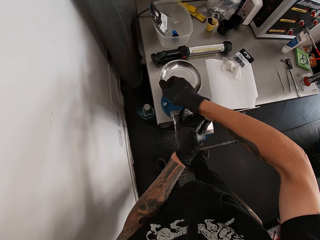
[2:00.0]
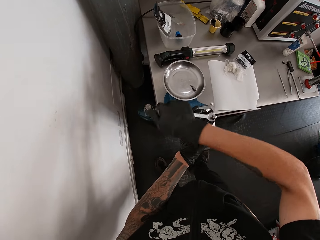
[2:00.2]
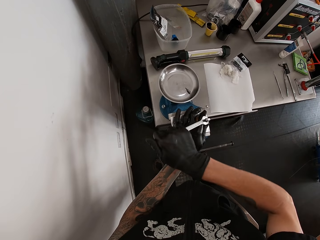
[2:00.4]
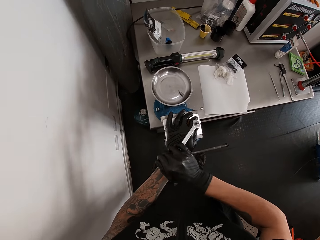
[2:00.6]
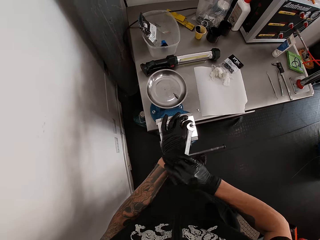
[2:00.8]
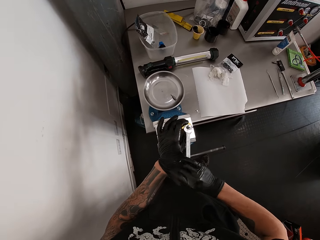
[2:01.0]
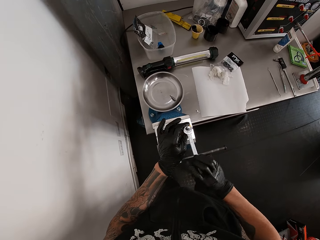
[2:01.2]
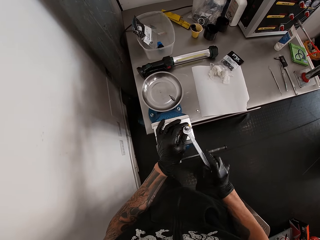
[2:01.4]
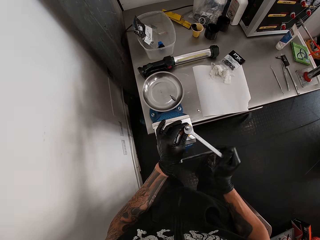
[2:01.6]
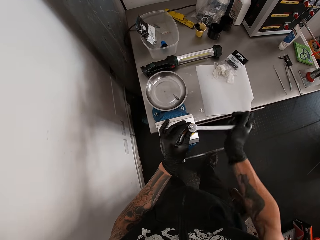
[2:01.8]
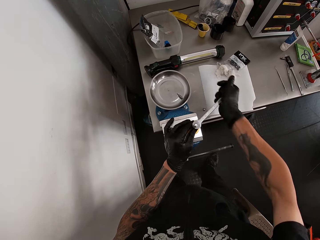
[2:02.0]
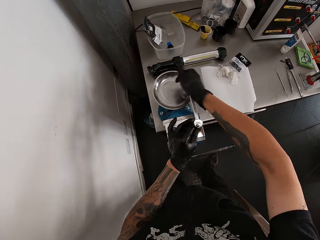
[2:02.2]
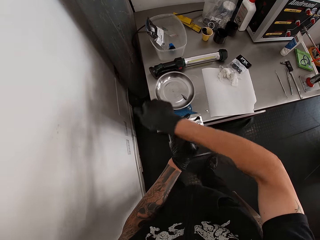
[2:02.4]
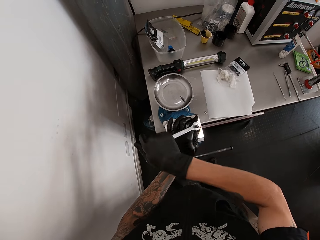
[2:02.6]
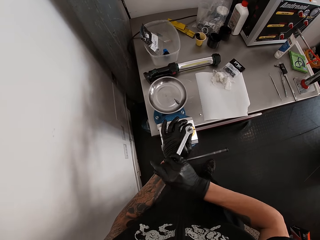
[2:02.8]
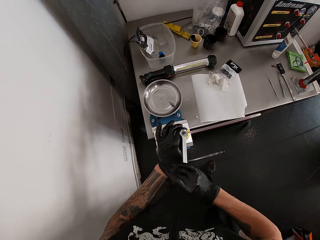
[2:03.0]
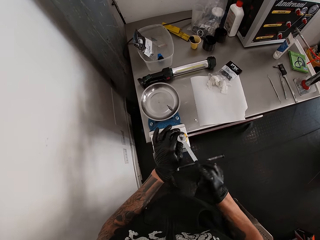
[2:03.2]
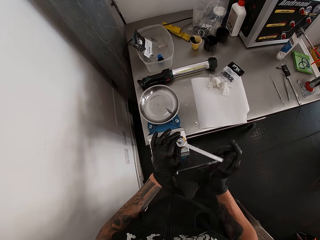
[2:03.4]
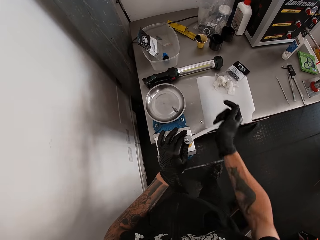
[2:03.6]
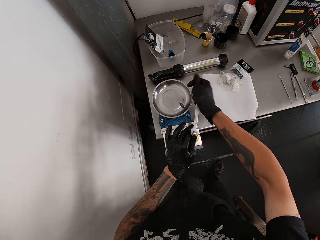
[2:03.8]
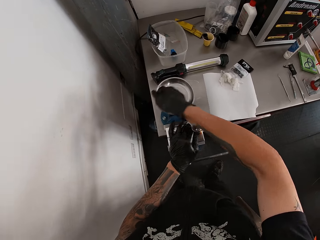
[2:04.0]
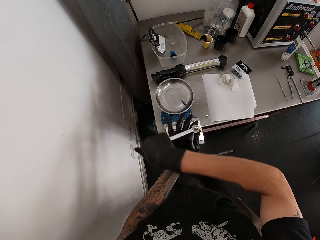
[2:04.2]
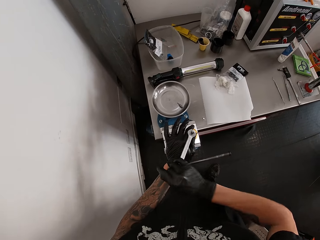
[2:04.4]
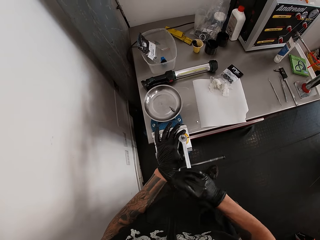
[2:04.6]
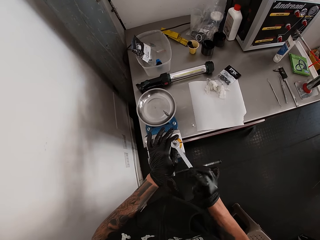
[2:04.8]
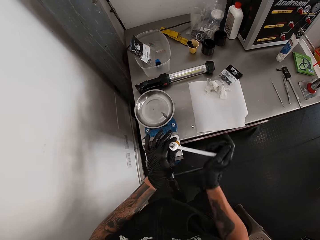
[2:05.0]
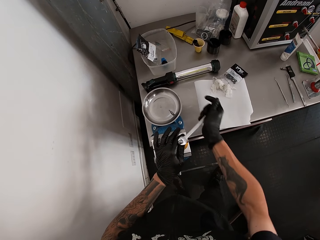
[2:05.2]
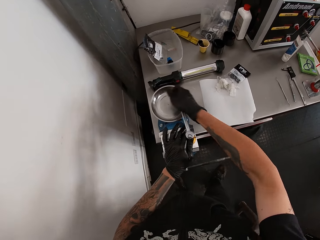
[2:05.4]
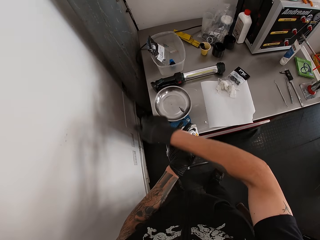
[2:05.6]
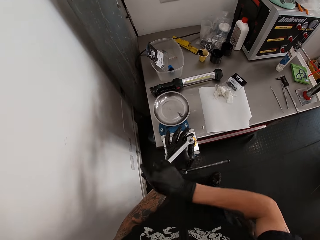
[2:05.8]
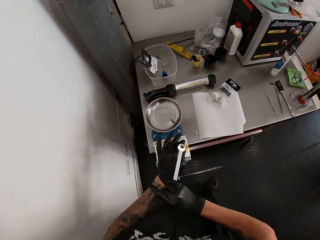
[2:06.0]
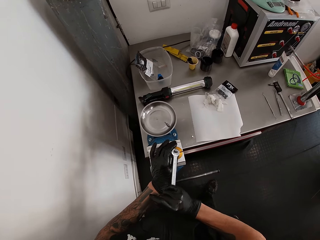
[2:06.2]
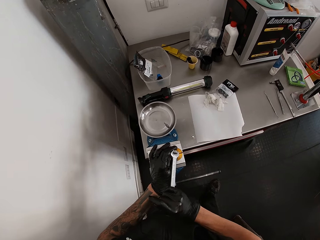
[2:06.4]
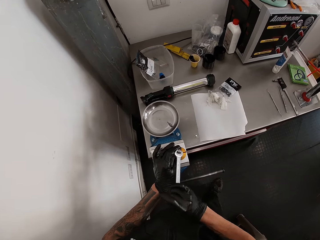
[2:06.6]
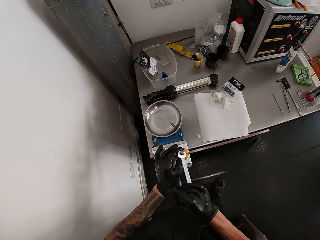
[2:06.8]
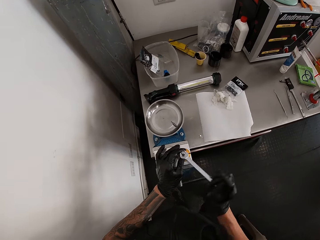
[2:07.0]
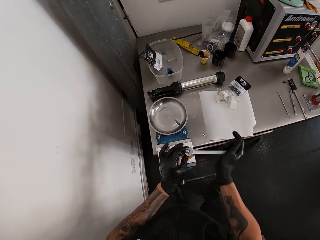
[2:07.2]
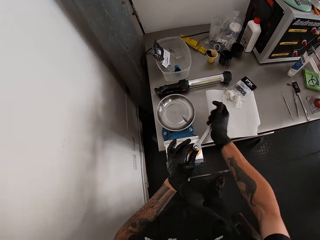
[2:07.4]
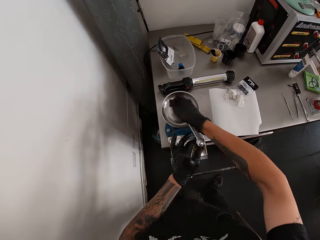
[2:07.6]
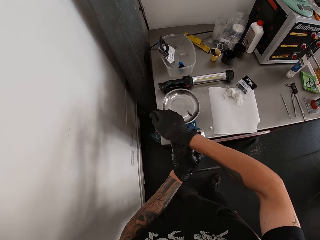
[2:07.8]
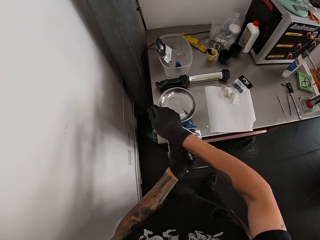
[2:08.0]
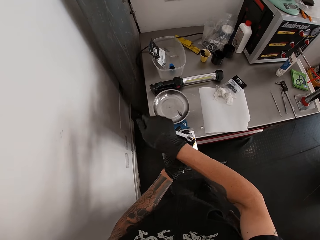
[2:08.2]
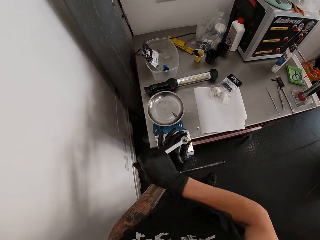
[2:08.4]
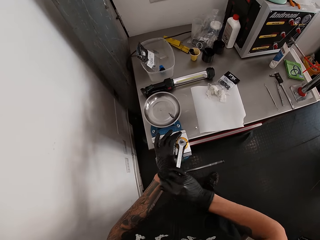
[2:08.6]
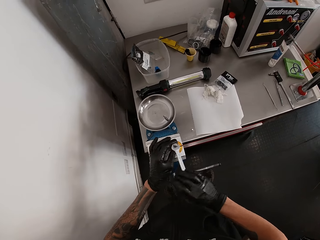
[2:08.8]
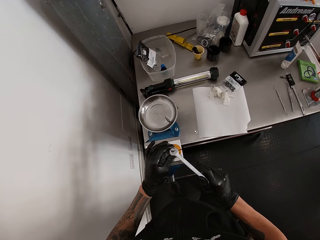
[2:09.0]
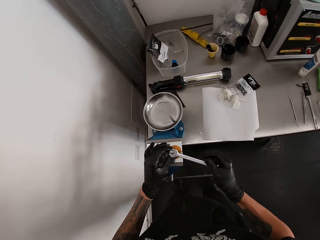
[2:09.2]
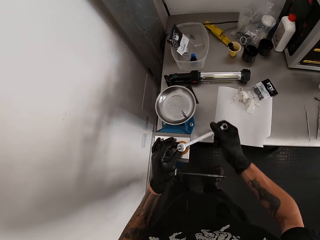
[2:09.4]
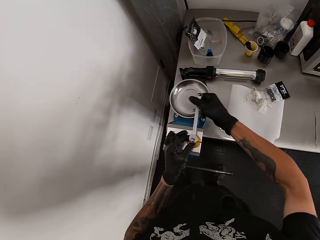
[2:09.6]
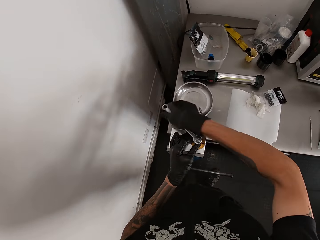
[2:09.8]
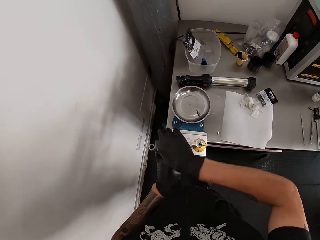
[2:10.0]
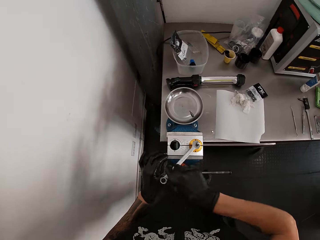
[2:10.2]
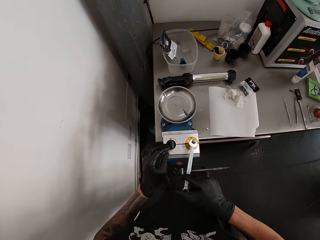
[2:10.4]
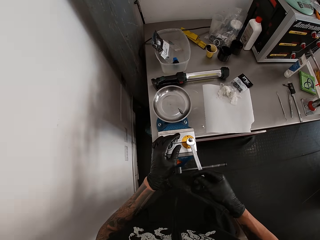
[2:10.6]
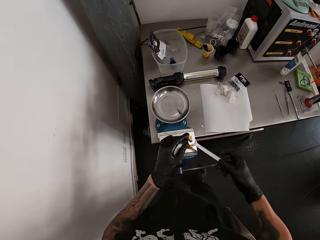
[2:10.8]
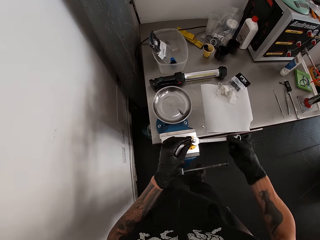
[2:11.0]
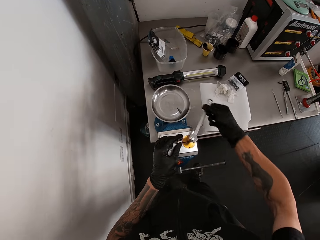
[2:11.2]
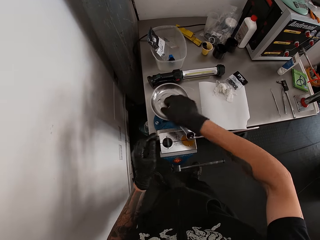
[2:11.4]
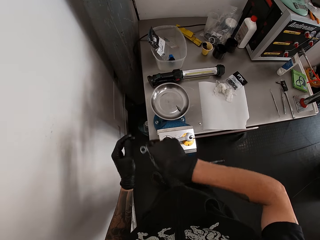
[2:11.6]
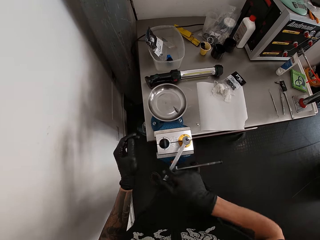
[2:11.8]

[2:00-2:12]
The camera wearer loosens the weighing machine.

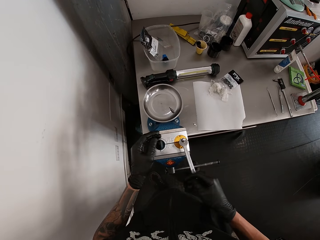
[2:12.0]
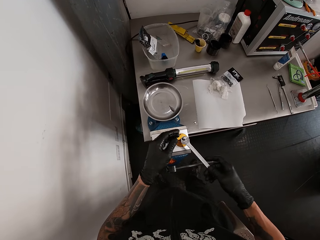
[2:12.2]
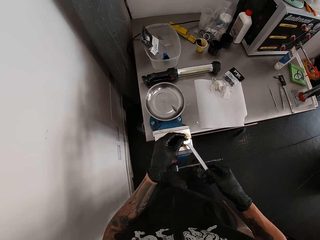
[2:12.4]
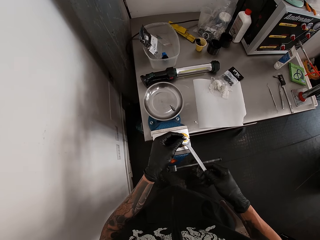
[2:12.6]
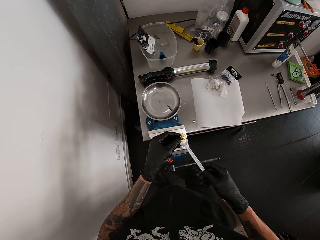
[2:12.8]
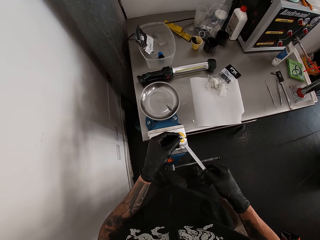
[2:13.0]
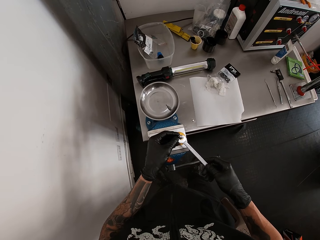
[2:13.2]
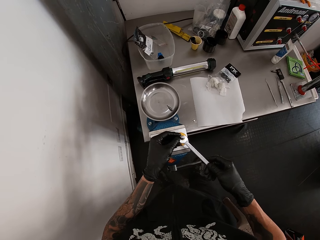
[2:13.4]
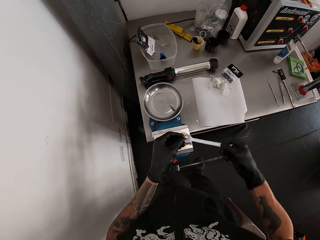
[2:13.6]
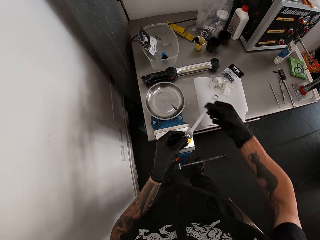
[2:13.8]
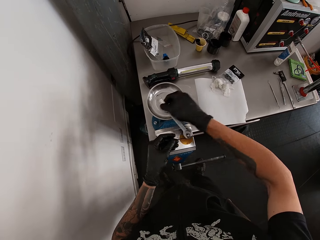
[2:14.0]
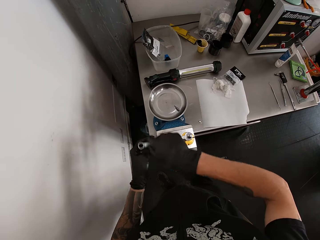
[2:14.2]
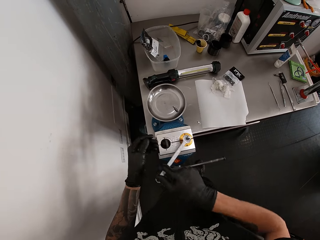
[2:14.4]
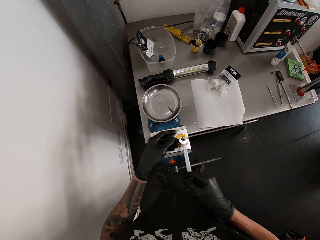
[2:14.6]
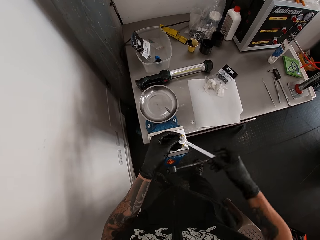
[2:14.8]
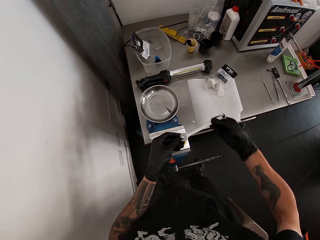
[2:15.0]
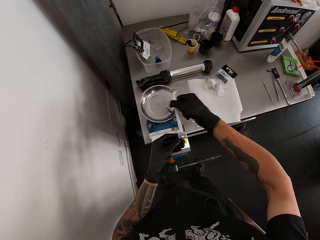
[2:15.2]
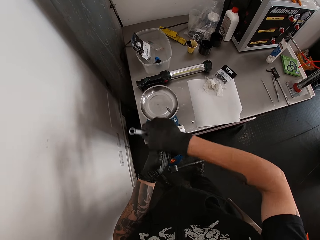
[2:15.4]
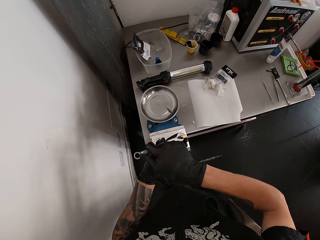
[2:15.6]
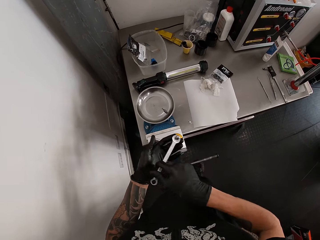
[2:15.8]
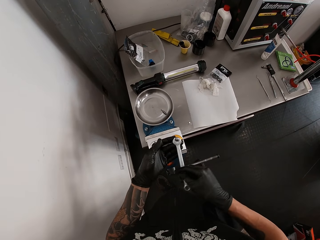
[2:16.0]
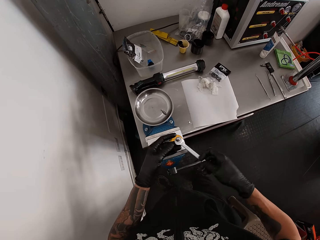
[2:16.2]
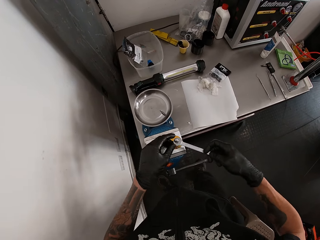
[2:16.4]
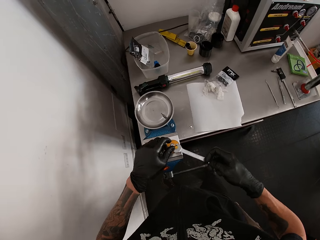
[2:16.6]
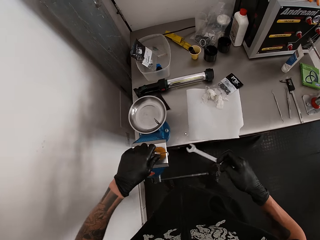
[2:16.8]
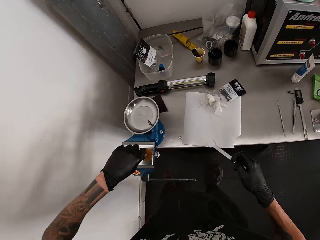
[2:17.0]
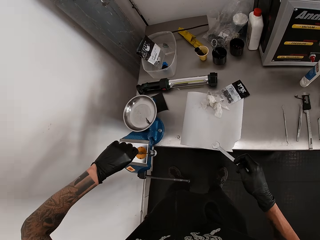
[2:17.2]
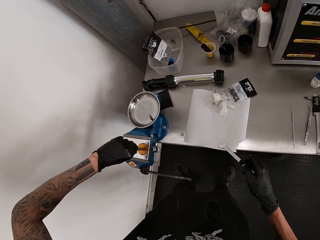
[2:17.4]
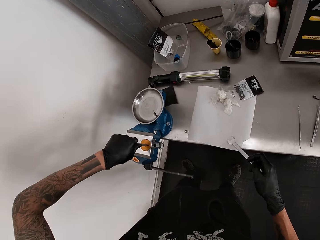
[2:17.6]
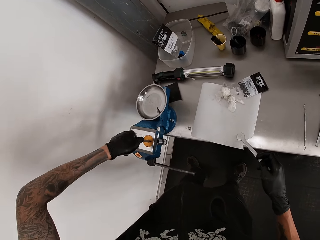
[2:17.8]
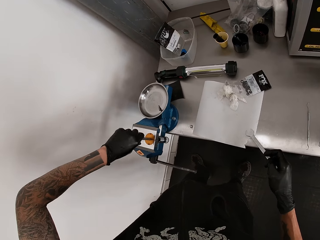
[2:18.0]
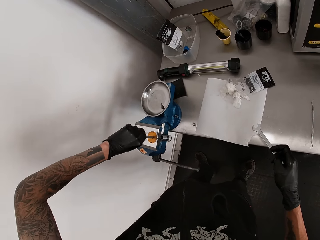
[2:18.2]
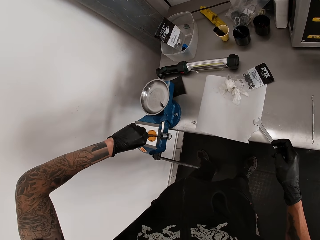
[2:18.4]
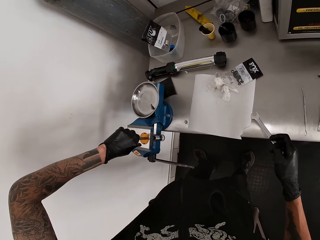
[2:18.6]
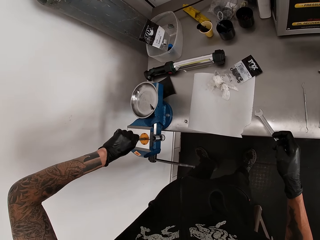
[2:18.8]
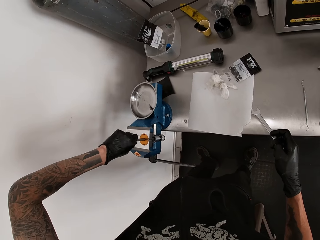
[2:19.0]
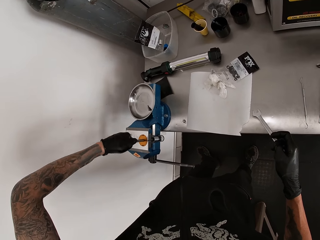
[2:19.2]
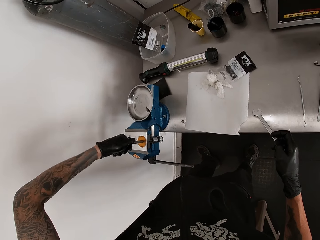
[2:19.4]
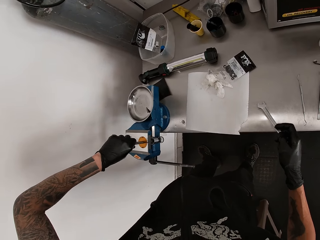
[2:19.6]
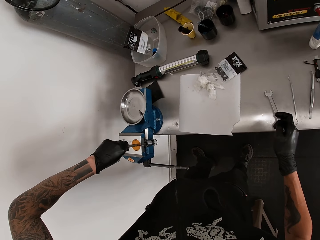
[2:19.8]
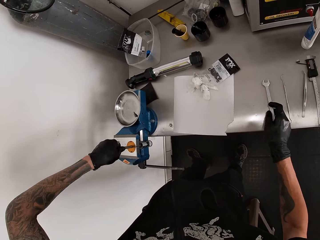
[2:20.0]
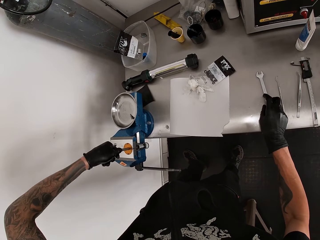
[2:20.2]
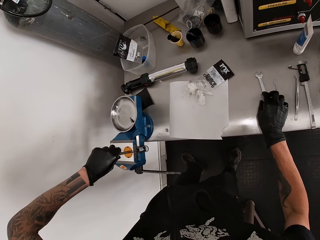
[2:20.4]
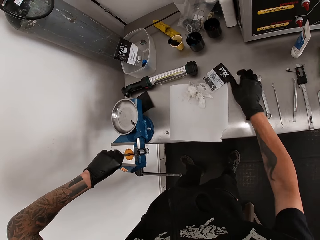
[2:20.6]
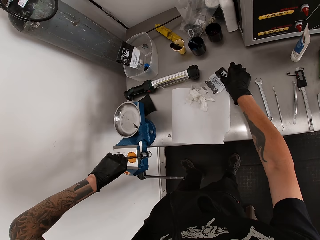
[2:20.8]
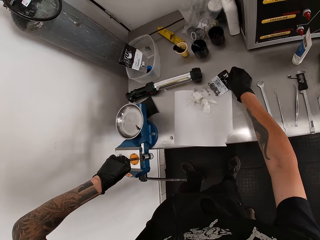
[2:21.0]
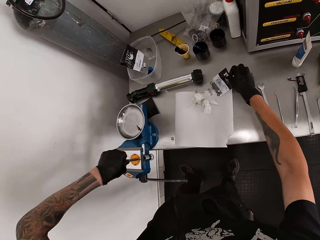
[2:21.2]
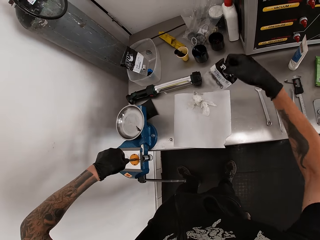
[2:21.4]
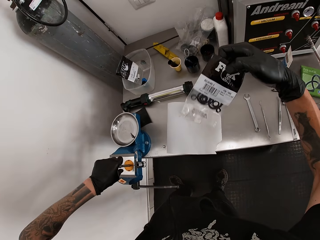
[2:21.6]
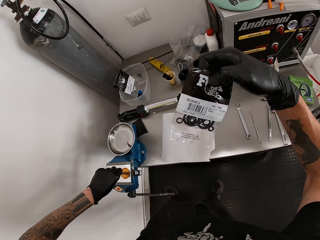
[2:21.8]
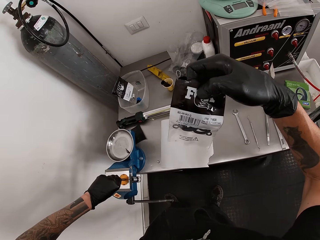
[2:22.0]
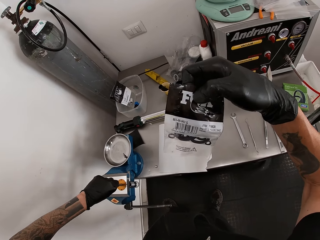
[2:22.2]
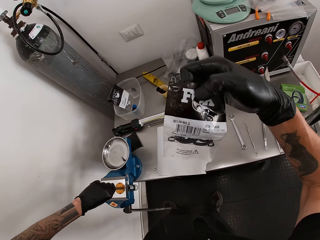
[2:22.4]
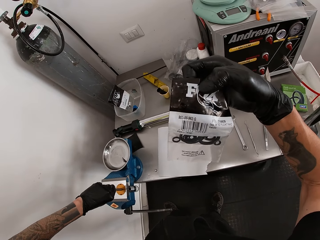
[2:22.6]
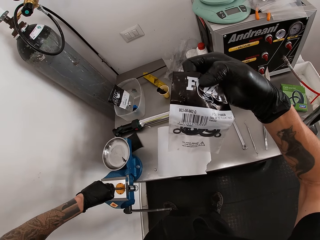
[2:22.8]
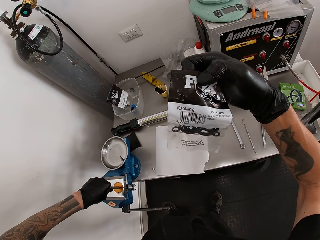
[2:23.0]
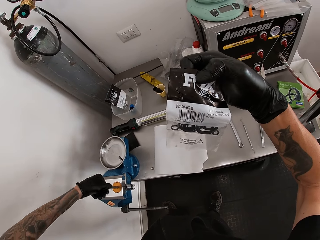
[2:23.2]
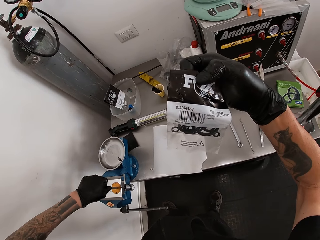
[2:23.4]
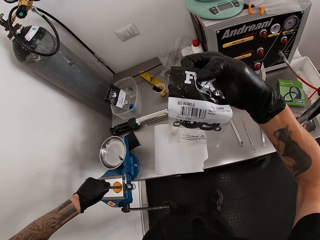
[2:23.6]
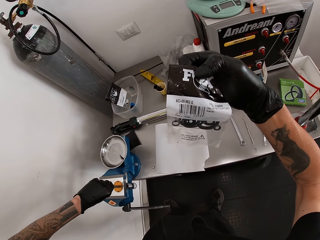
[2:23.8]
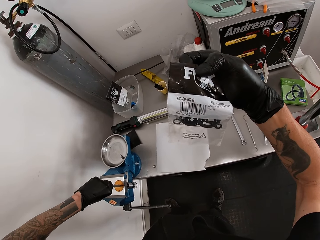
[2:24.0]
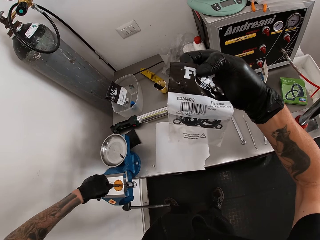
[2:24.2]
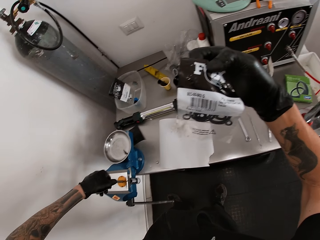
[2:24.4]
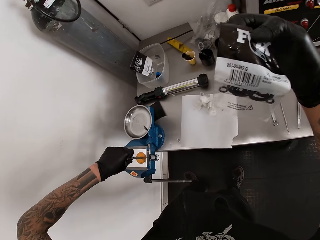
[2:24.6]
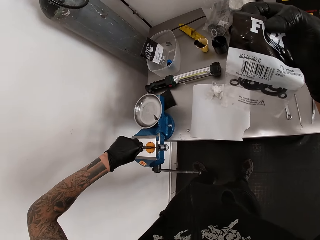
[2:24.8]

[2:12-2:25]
The camera wearer unscrews the nut on the shock absorber with his left hand. He drops the spanner in his right hand on the table. He picks up the nylon on the table with his right hand.
